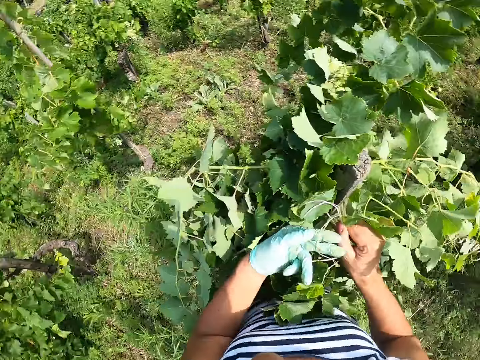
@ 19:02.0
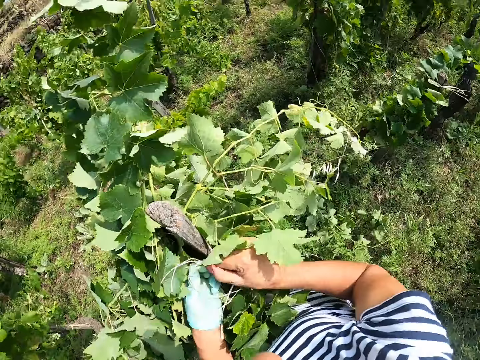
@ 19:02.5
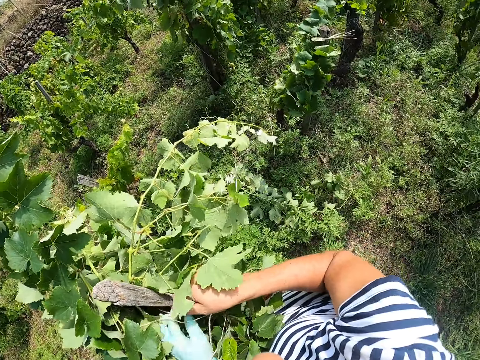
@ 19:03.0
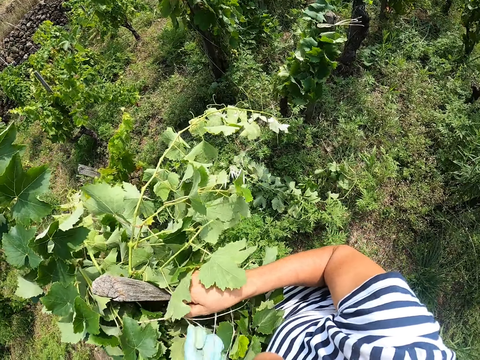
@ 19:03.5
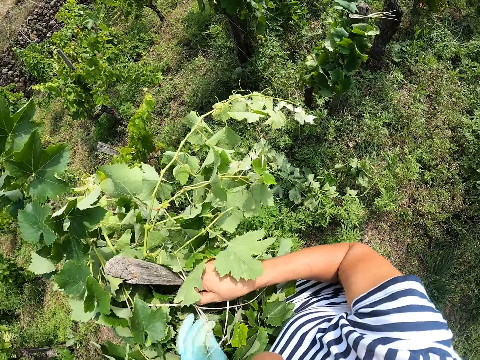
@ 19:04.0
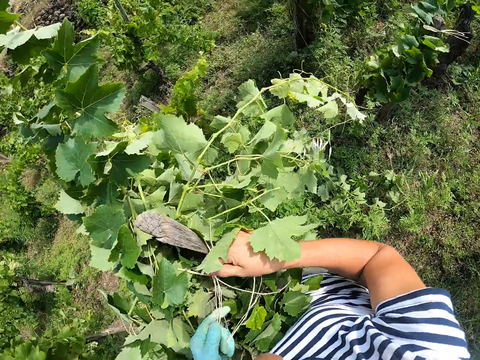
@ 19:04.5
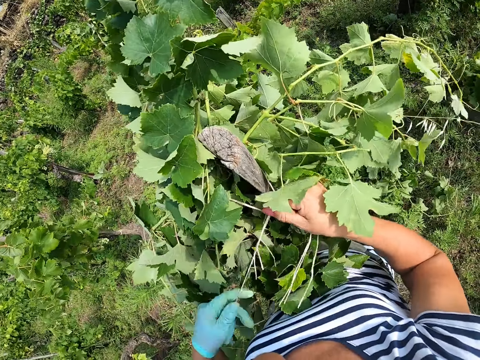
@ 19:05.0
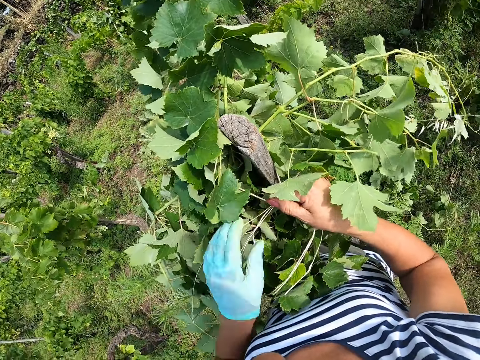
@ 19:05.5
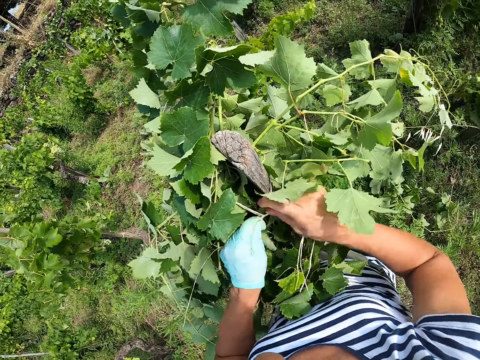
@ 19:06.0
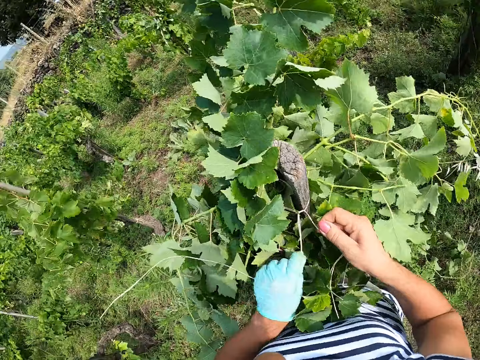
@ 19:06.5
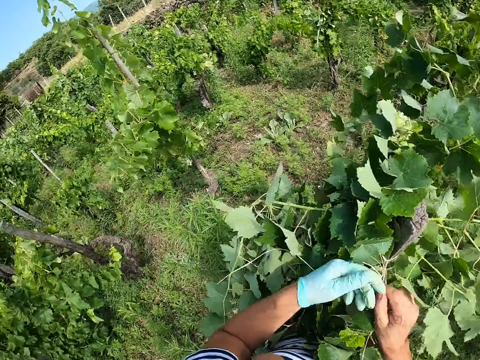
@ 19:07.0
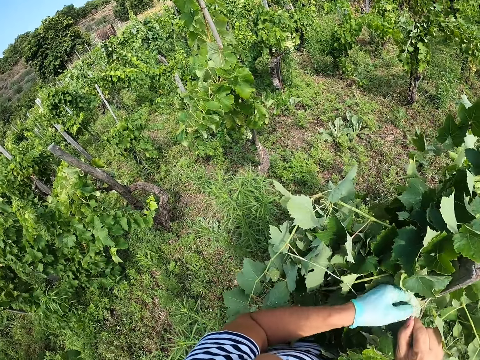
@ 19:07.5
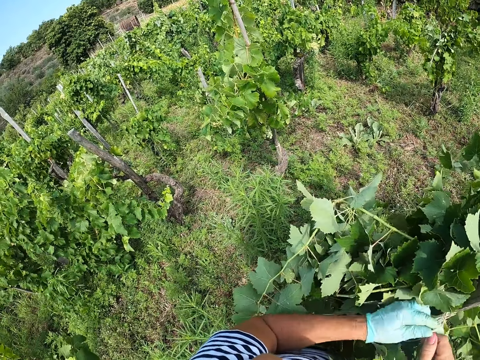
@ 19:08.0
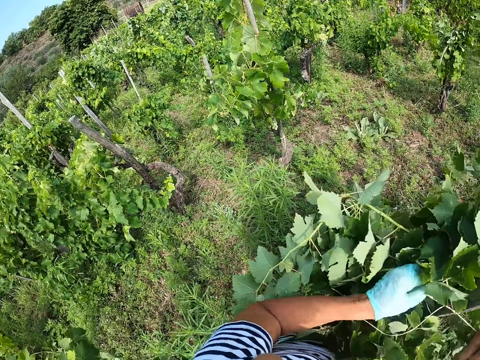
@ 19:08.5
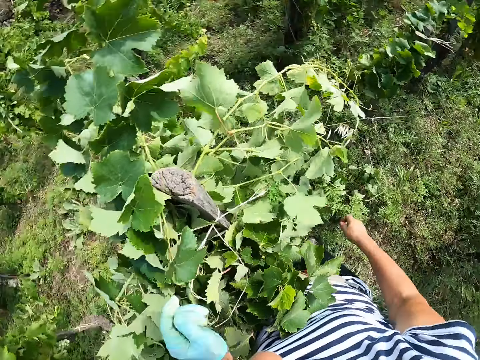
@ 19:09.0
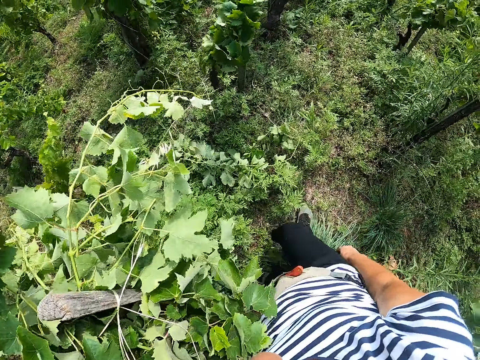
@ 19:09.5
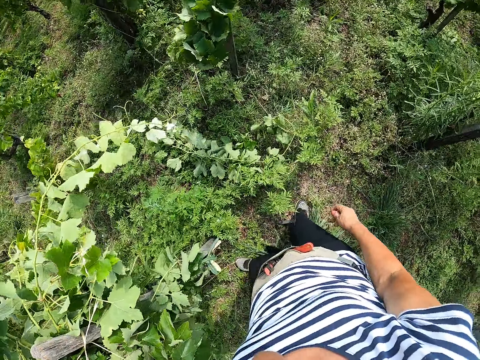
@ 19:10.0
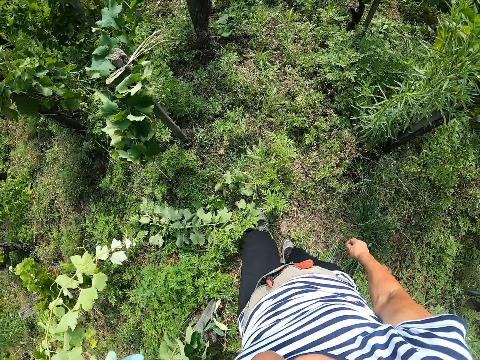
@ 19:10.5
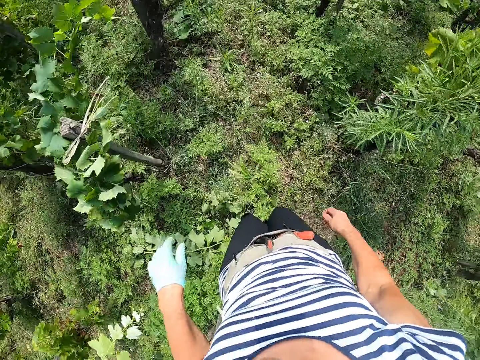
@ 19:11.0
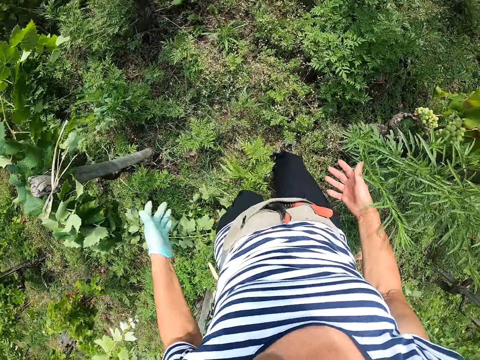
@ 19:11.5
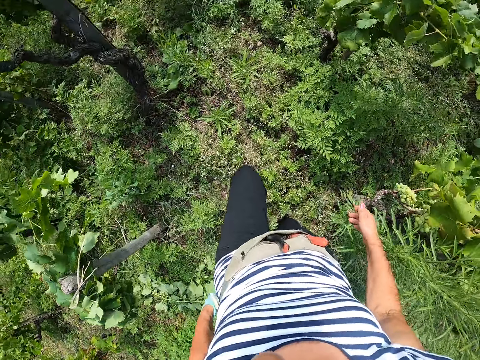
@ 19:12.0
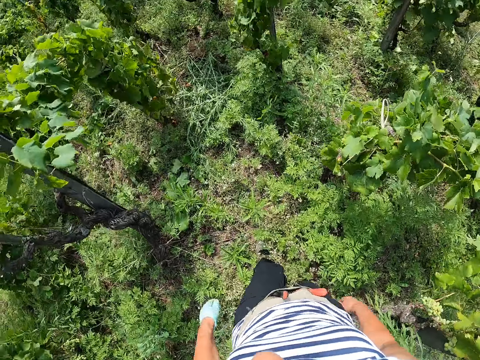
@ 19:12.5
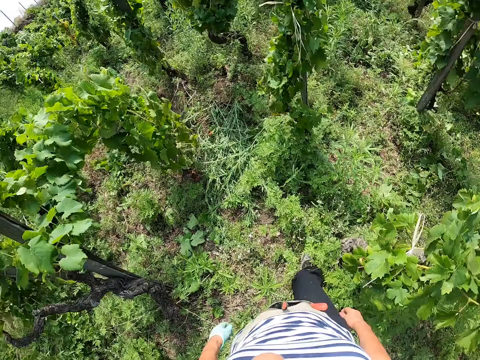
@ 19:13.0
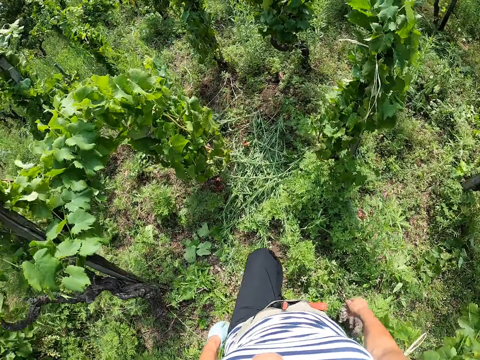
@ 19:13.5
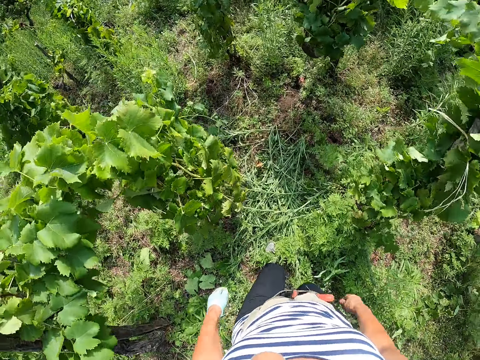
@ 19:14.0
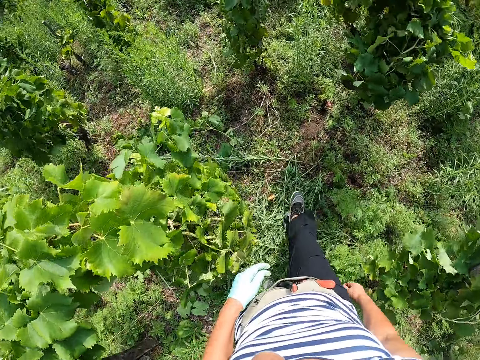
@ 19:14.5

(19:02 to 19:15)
The camera wearer moves.

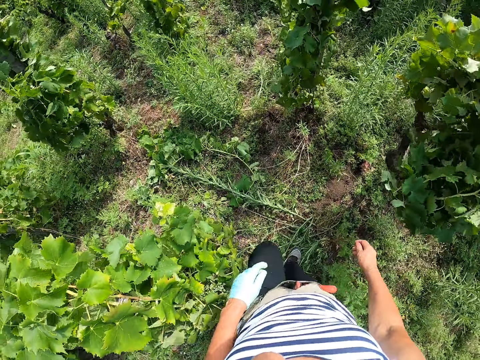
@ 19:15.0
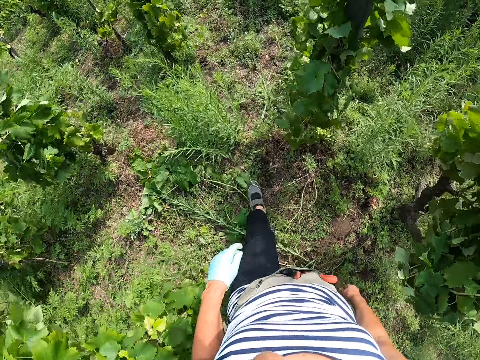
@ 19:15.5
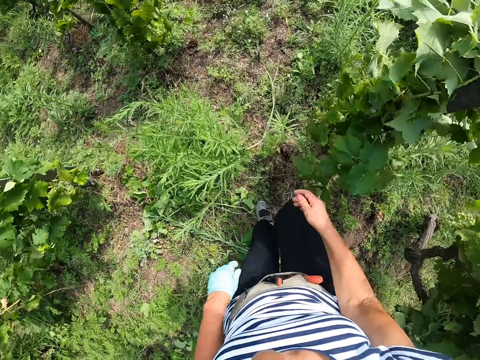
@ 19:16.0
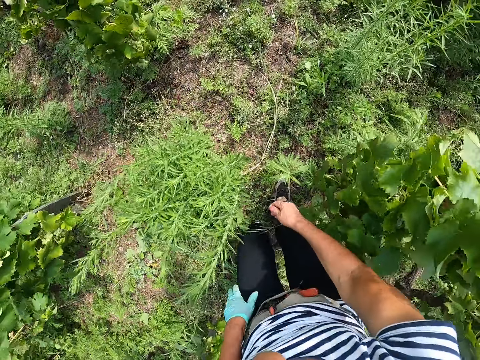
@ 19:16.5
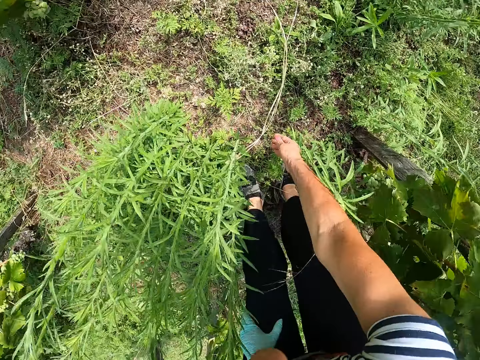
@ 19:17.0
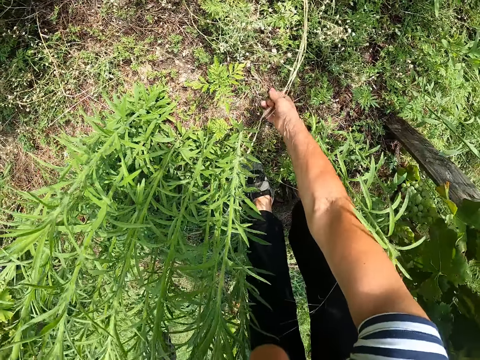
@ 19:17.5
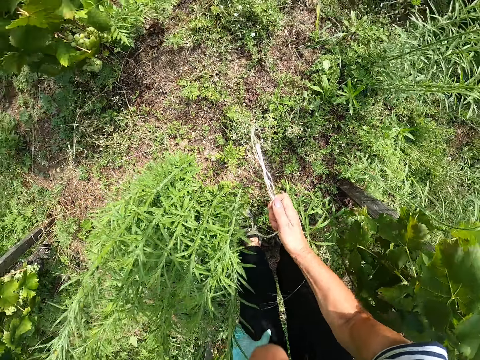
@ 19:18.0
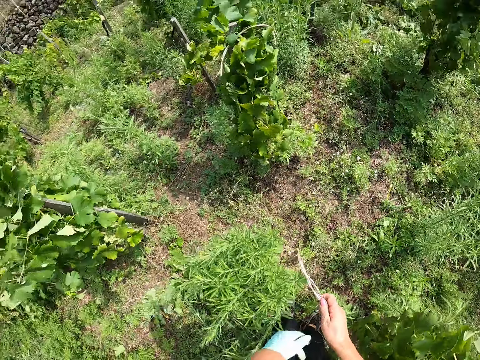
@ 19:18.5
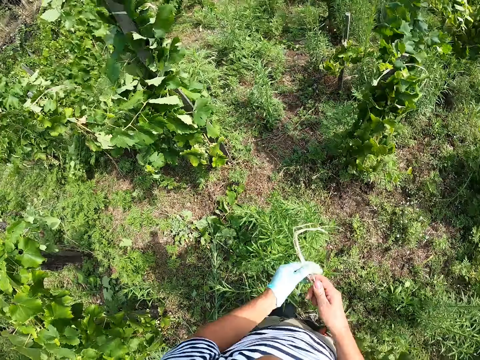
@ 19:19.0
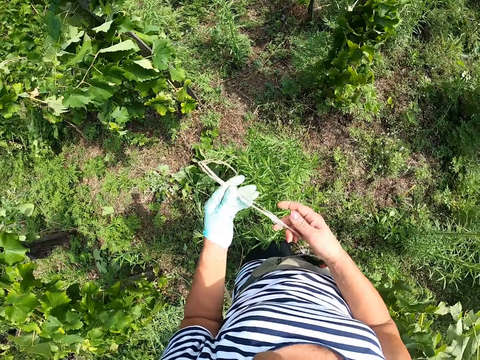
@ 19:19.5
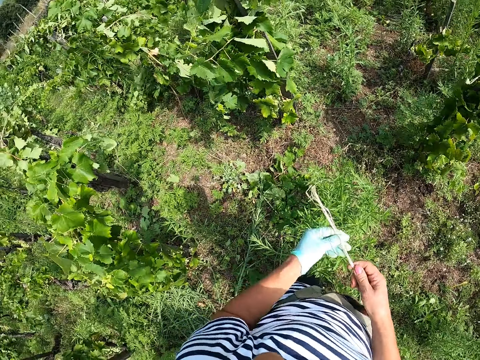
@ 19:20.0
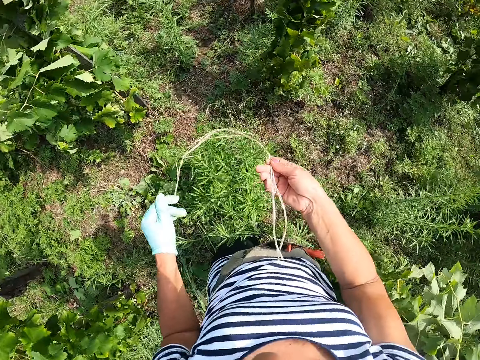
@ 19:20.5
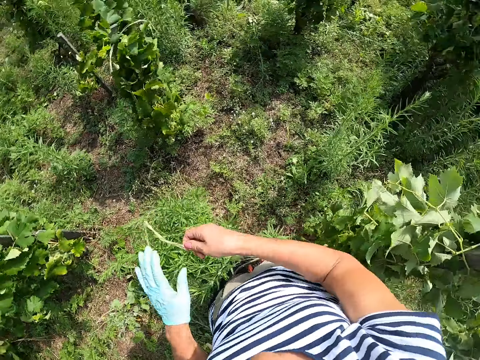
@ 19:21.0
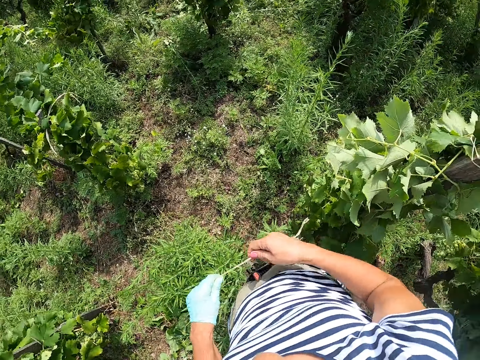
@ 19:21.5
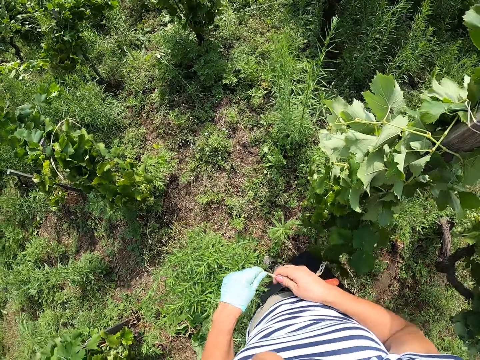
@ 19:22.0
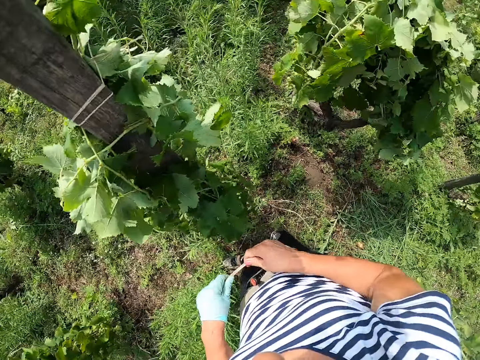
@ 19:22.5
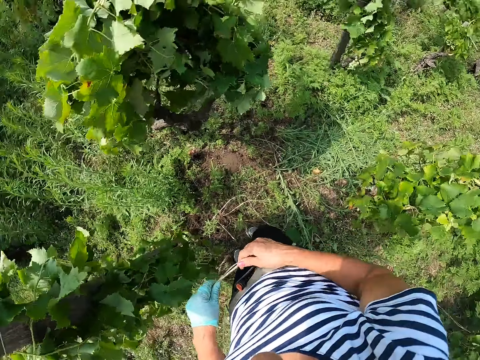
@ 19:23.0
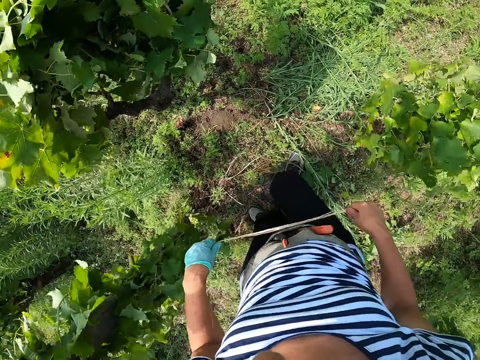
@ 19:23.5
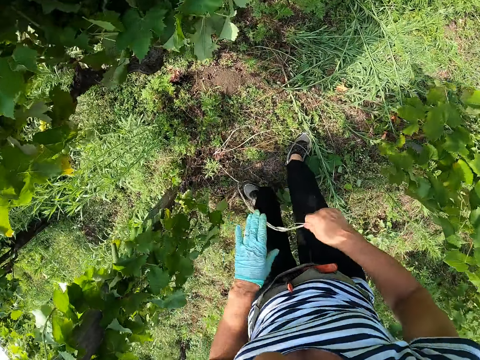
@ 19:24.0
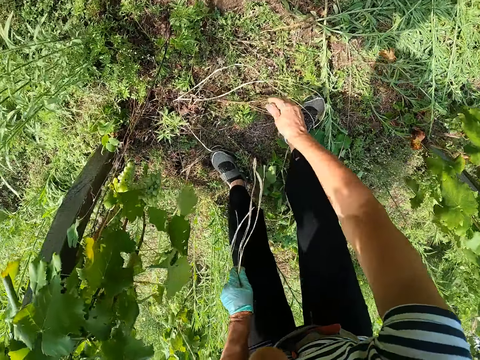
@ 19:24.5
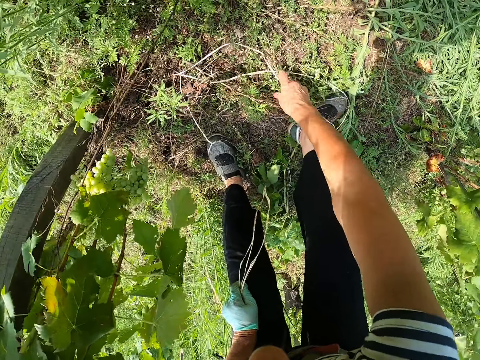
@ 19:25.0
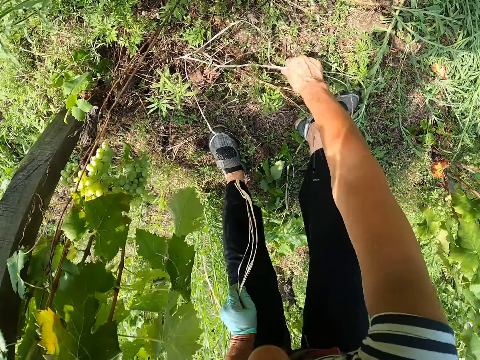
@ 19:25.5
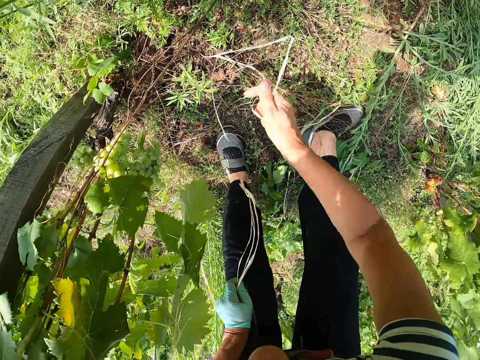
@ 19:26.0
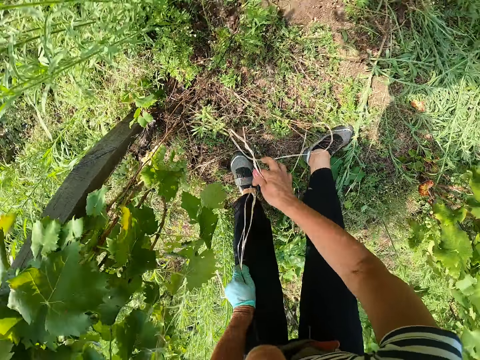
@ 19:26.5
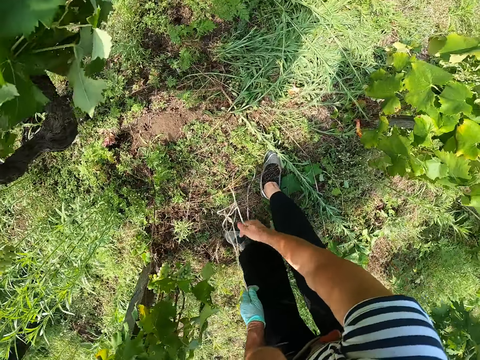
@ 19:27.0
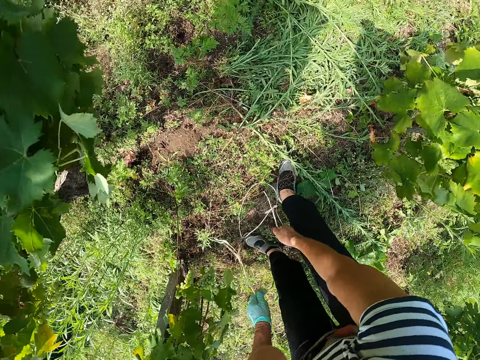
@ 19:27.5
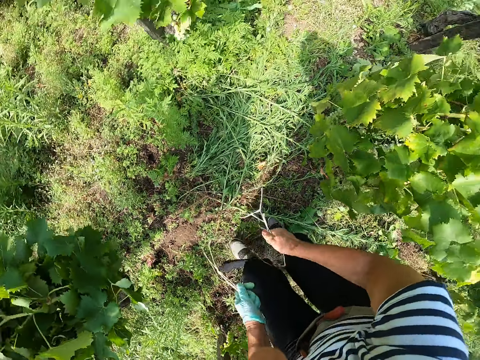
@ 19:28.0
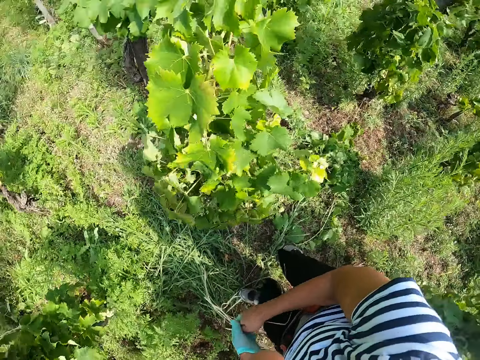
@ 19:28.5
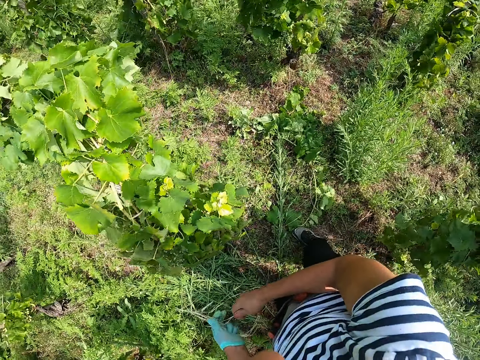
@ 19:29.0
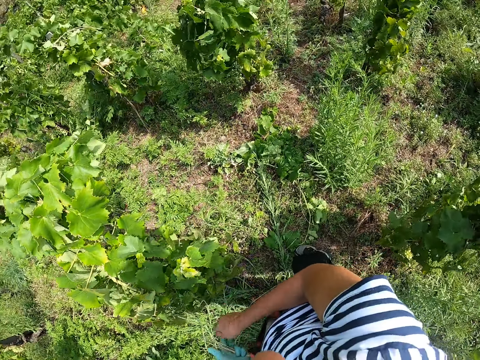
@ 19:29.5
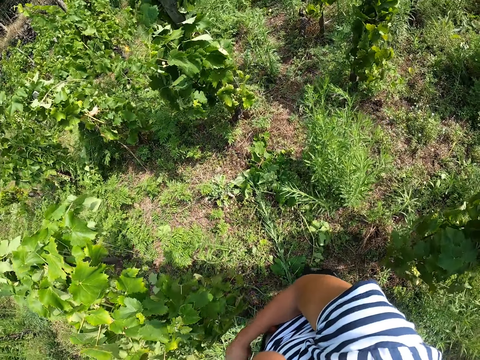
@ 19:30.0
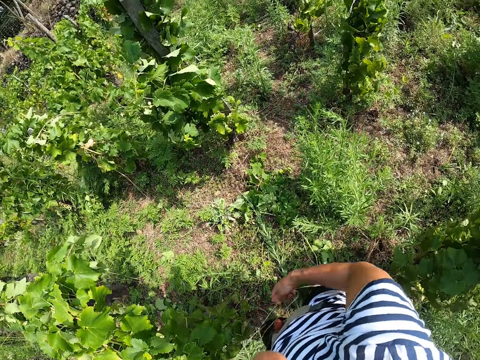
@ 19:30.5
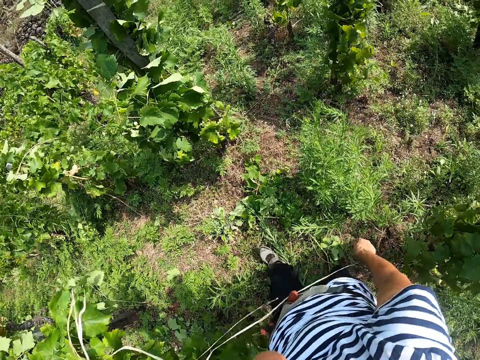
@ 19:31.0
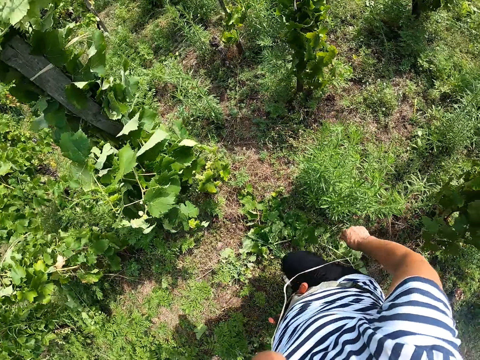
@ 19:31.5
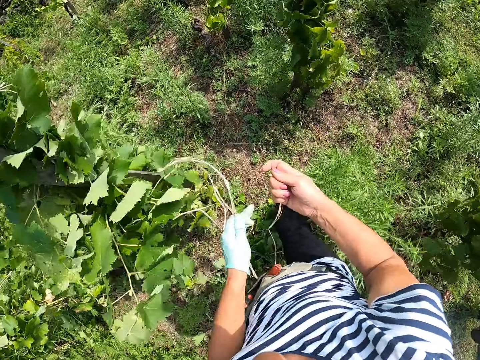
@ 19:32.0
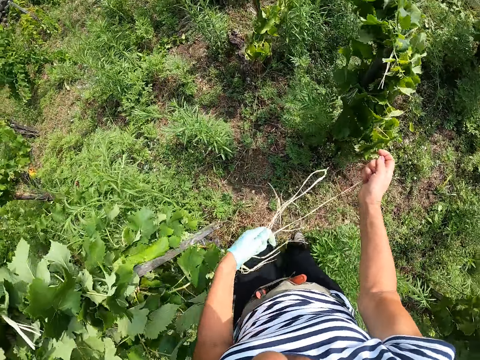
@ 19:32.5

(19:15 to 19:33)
The camera wearer picks up some rope from the ground. He touches the rope with his left hand. He moves. He picks up another piece of rope from the ground. He moves.
